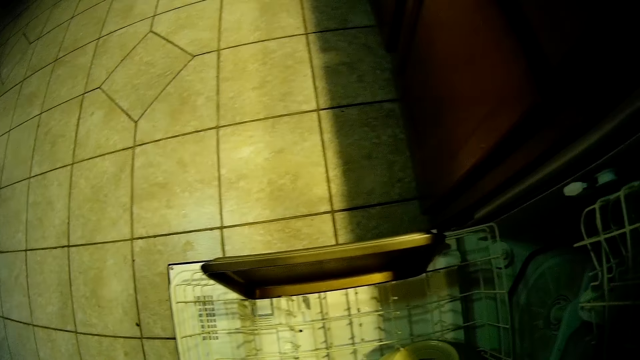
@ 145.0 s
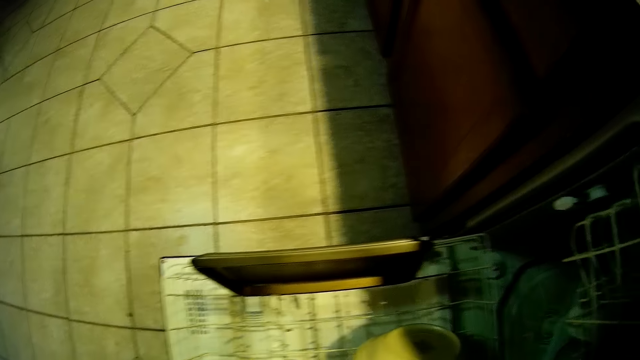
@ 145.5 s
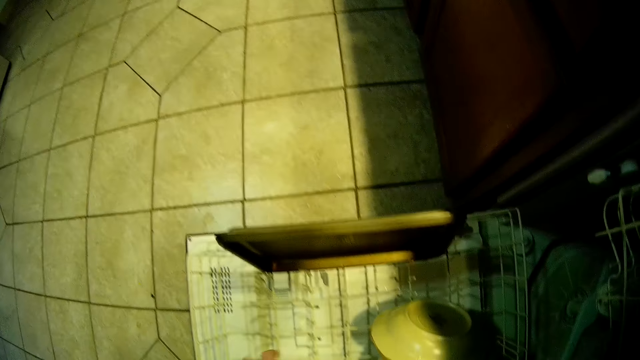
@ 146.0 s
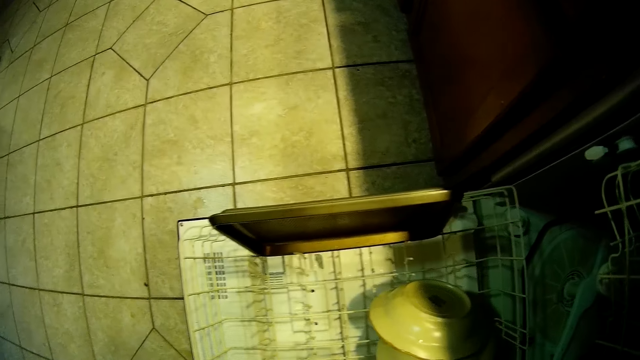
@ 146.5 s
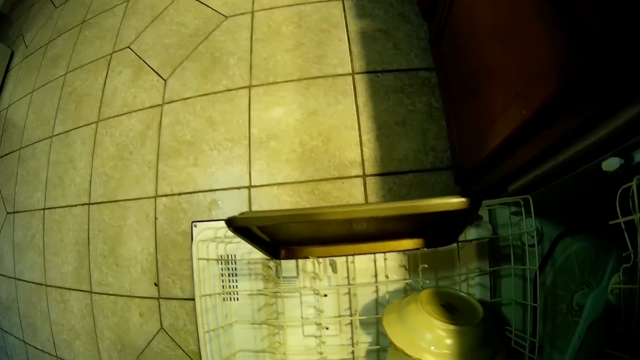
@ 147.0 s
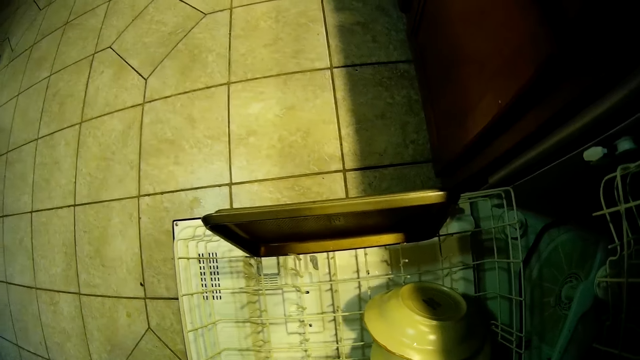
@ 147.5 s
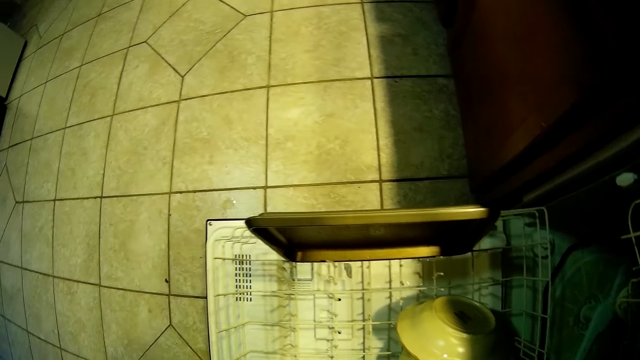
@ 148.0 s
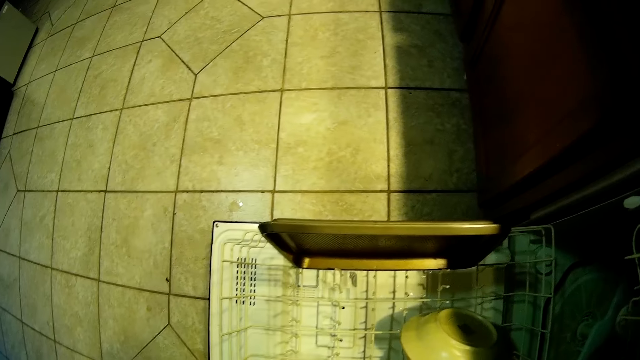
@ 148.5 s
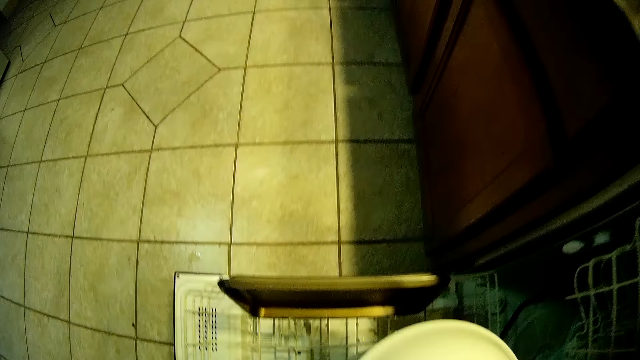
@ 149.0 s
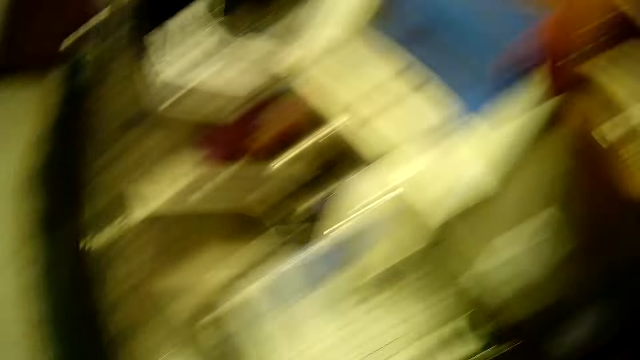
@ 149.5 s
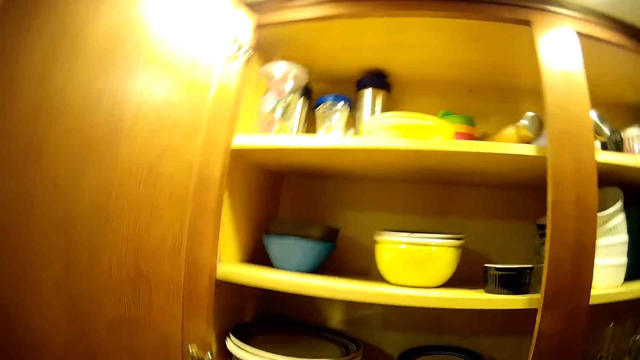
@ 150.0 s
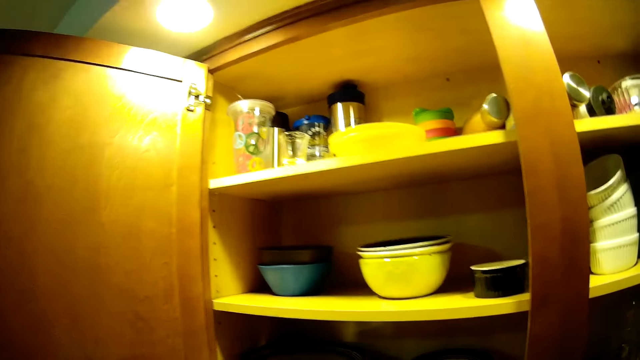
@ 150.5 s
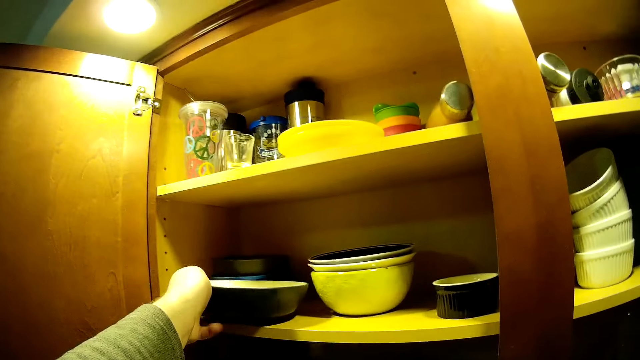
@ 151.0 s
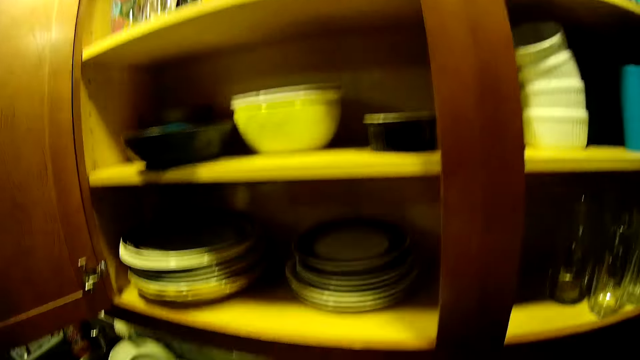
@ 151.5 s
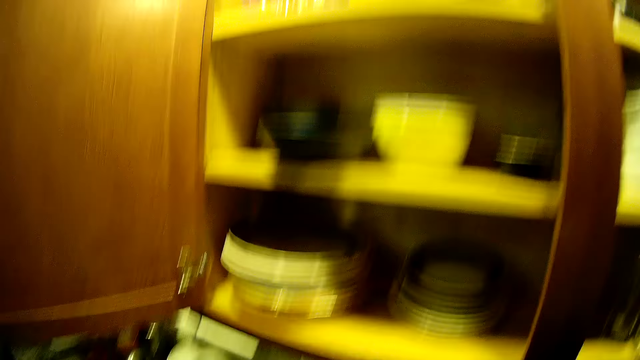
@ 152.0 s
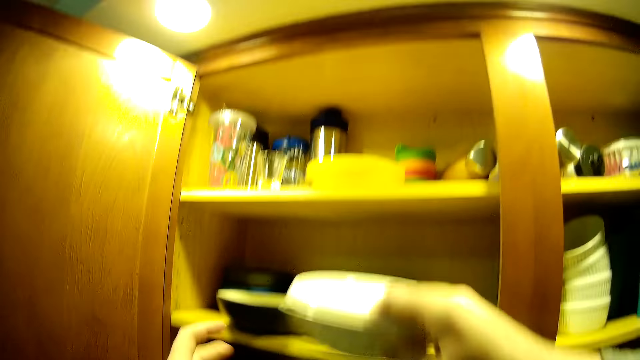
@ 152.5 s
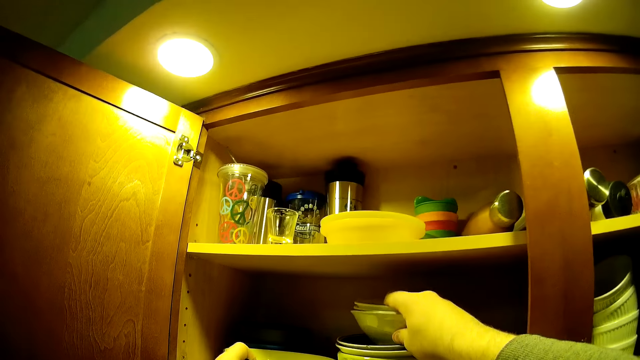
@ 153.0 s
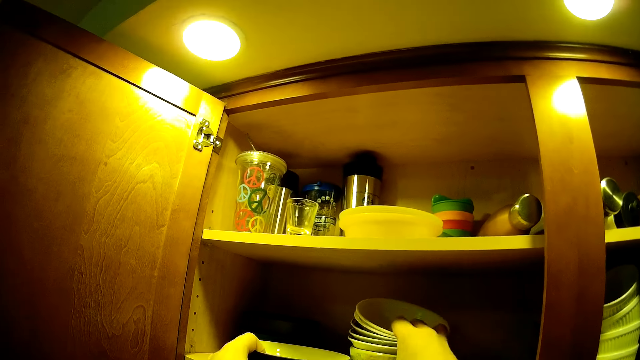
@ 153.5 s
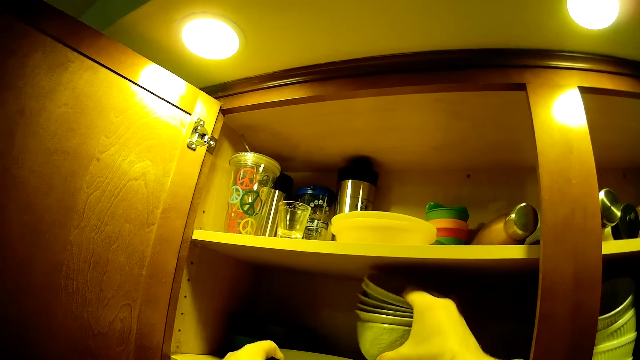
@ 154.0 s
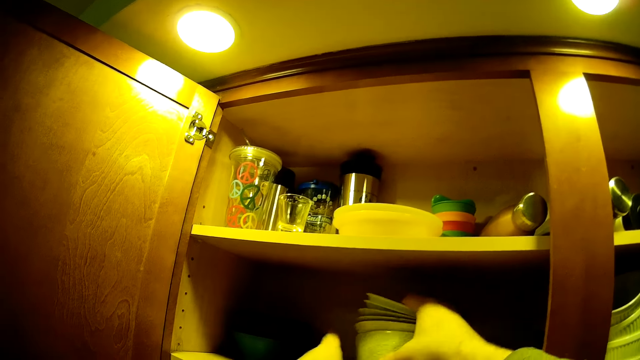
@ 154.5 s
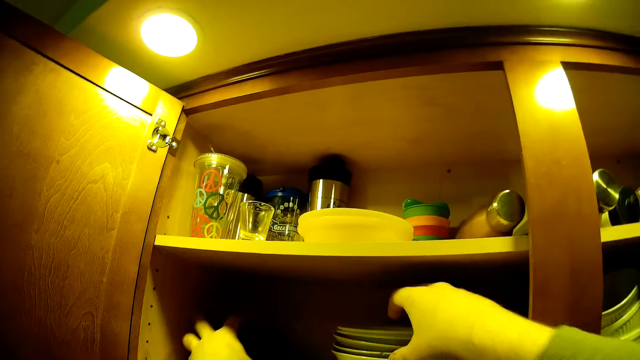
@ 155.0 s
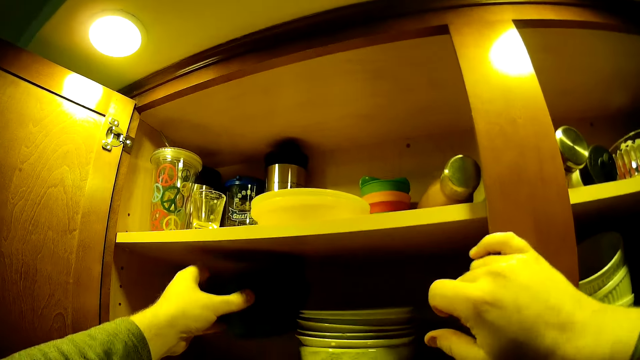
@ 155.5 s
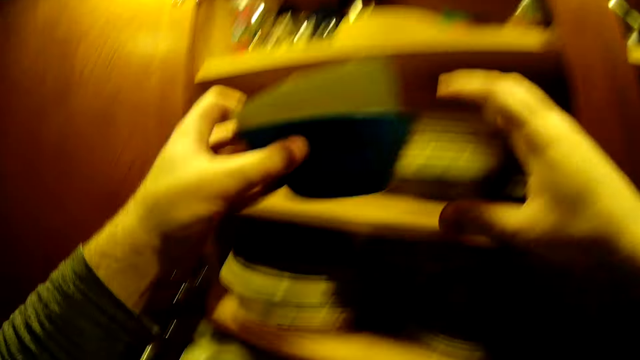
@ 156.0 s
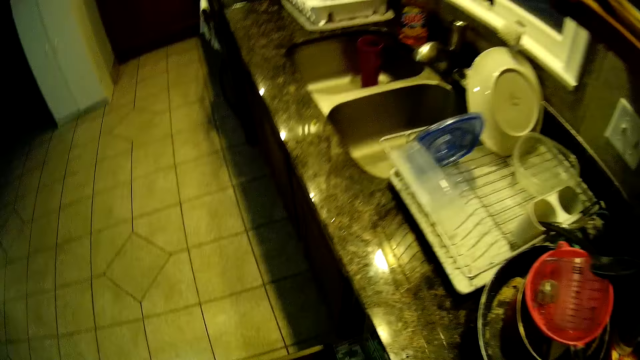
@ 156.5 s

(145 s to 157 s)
The camera wearer picks utensils from the drawer. They place the utensils in the cabinet.

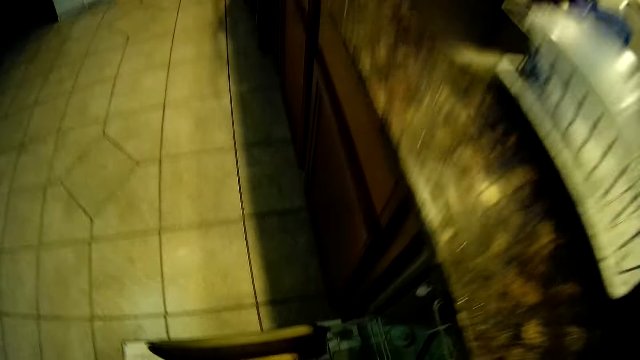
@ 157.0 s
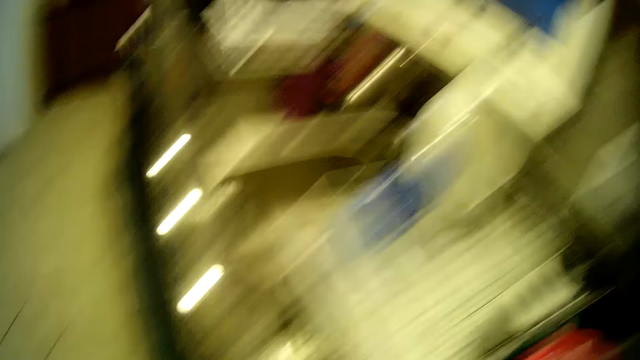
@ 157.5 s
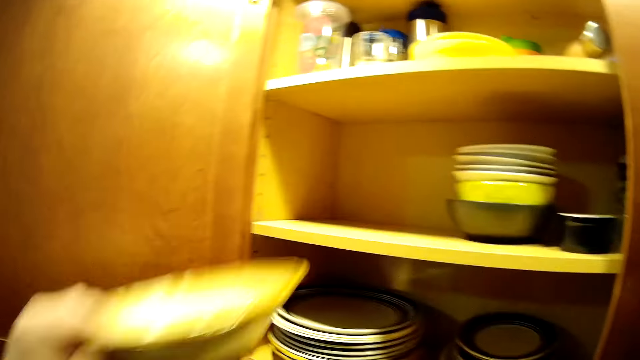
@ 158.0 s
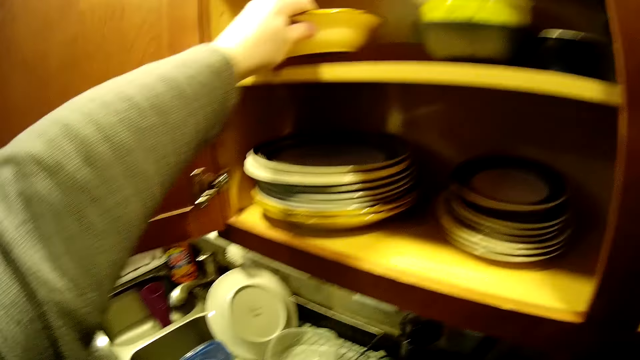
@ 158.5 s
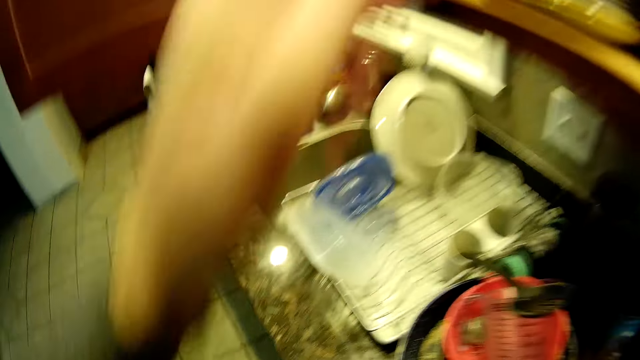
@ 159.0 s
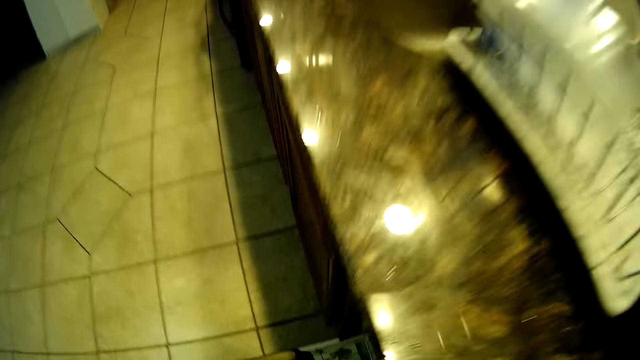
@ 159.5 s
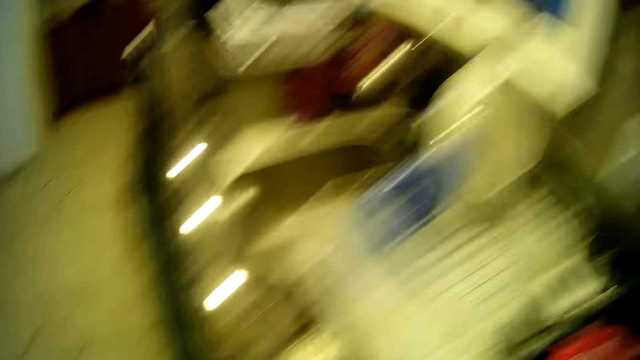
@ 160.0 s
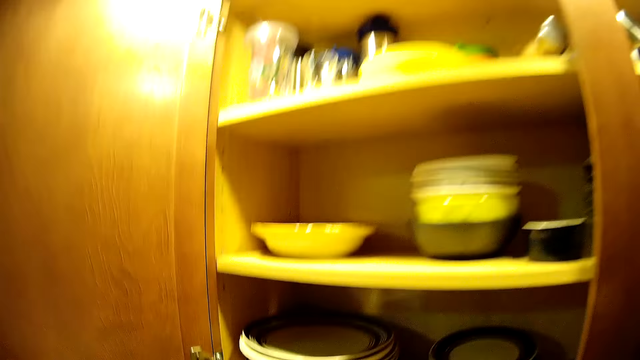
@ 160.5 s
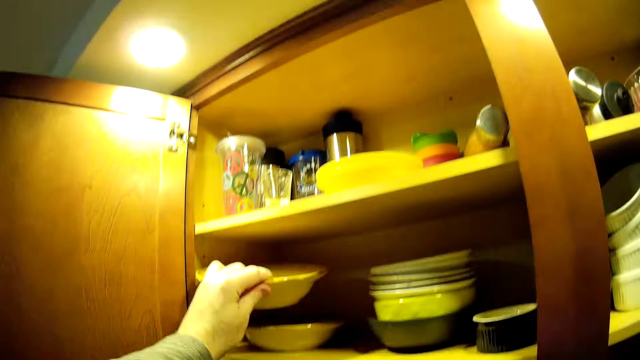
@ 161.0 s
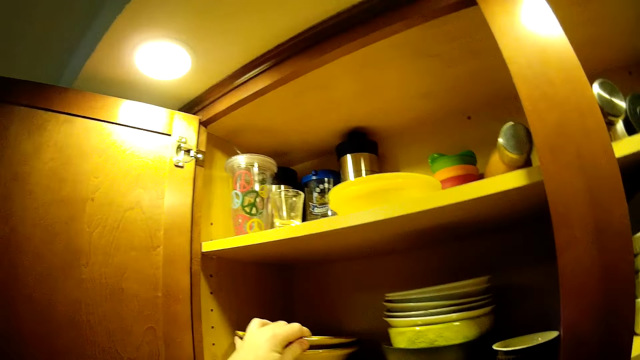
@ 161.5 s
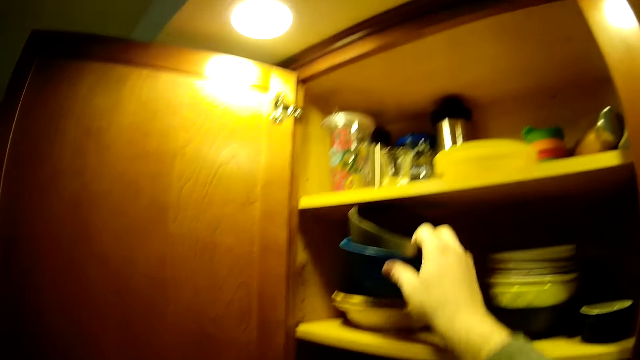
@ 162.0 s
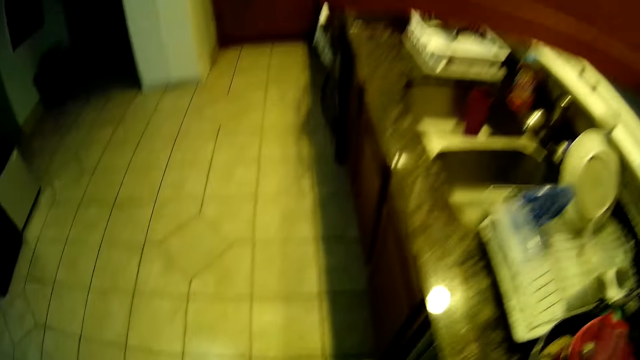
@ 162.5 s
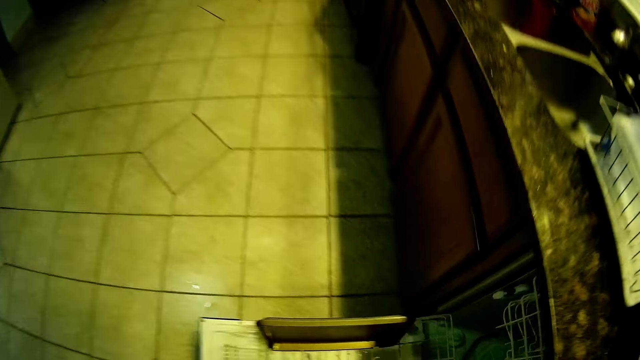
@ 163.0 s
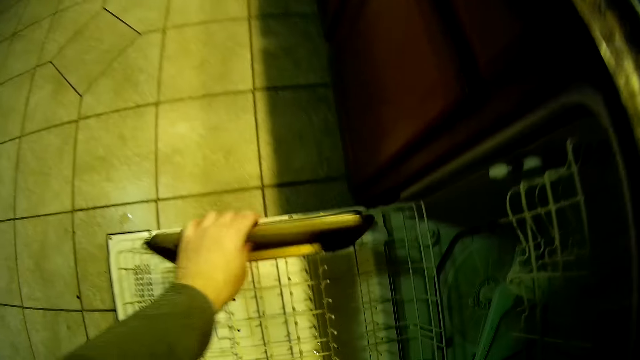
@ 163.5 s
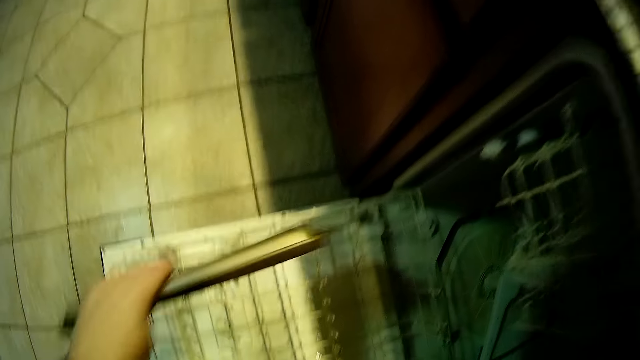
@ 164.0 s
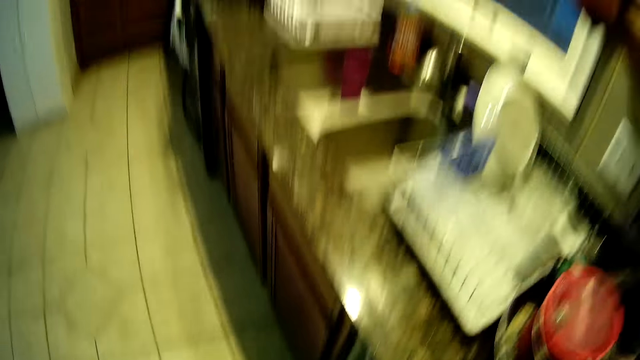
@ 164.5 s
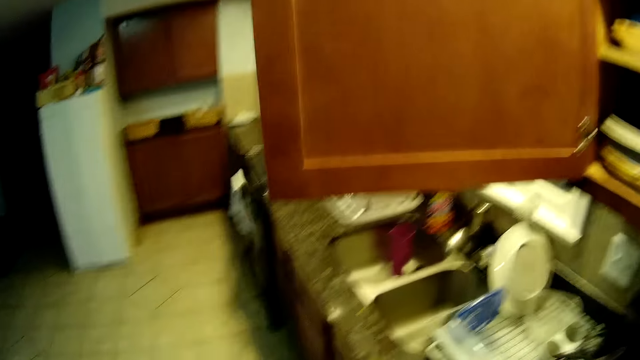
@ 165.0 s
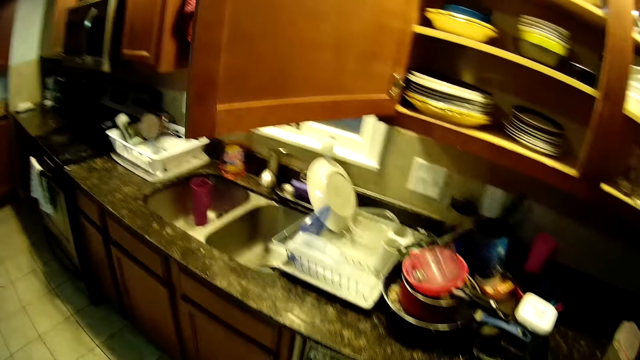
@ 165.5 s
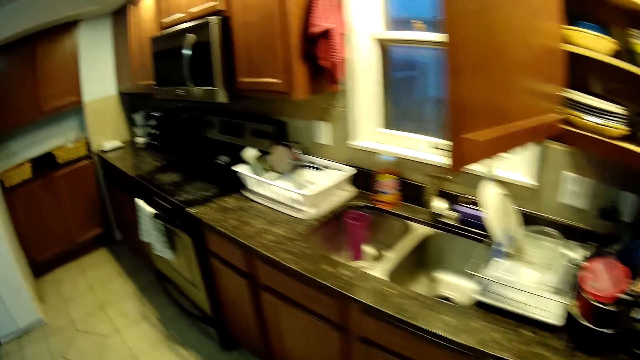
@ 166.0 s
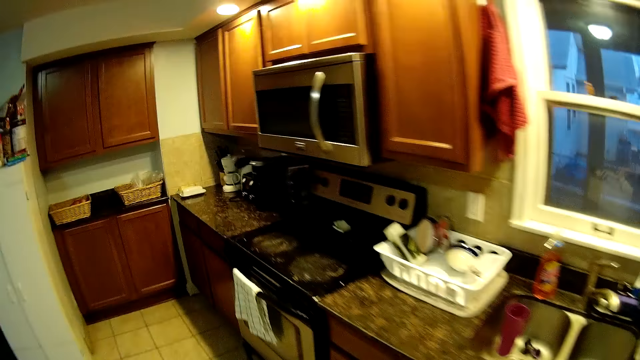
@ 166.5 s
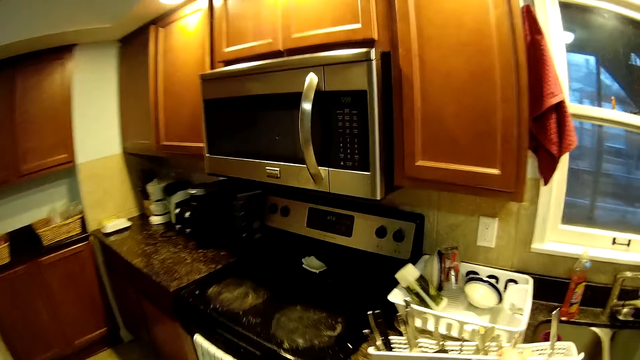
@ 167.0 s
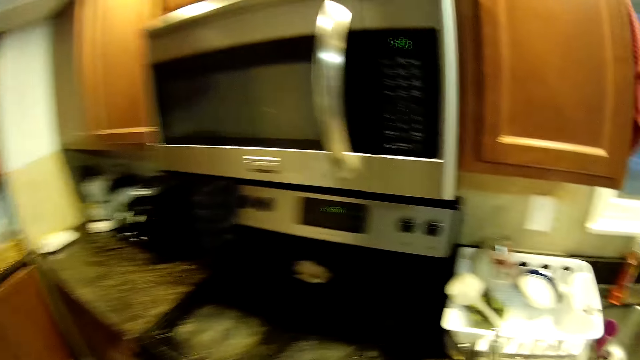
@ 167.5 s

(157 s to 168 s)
The camera wearer picks a tray. They walk in the kitchen.
